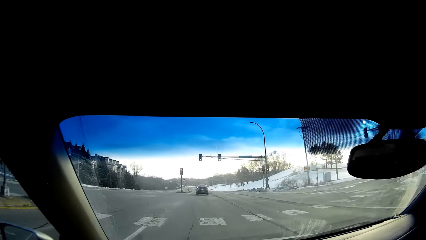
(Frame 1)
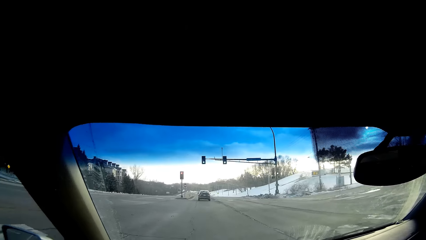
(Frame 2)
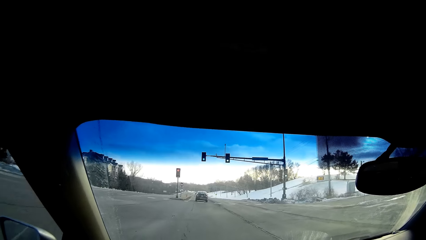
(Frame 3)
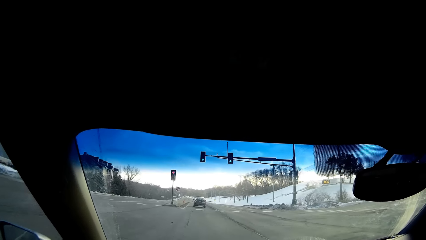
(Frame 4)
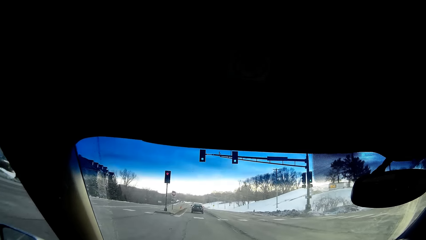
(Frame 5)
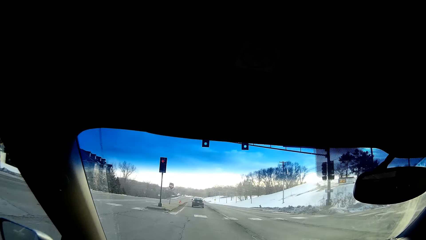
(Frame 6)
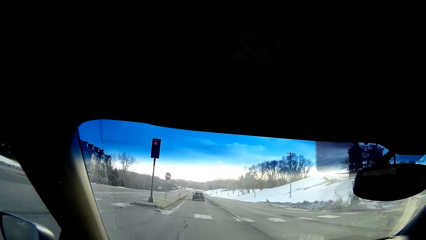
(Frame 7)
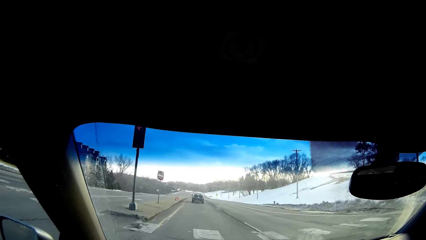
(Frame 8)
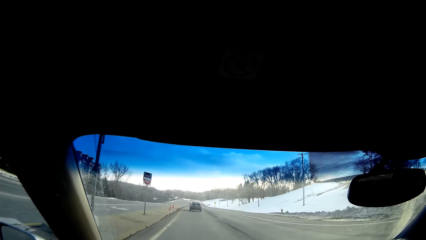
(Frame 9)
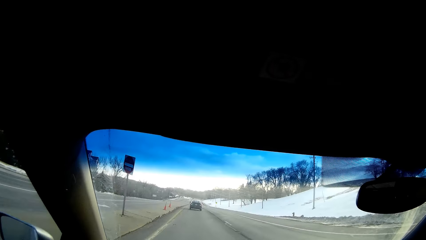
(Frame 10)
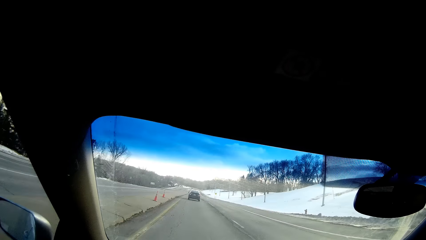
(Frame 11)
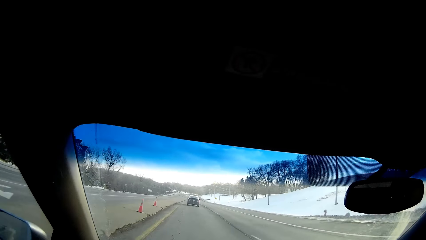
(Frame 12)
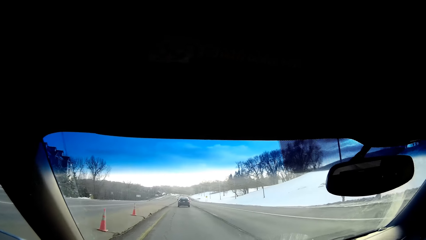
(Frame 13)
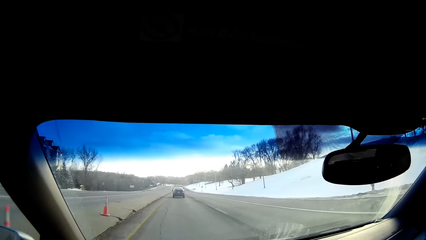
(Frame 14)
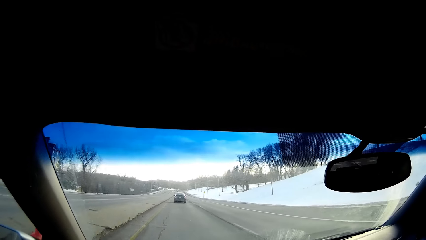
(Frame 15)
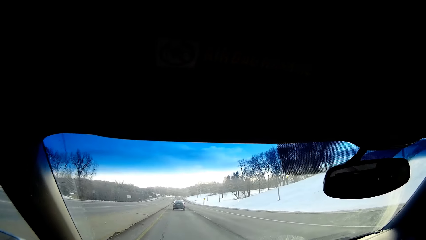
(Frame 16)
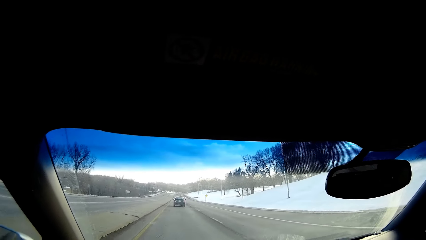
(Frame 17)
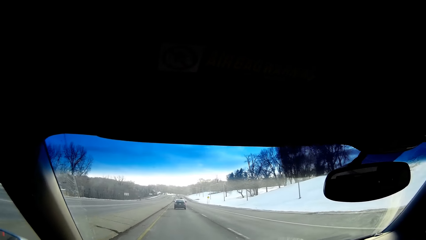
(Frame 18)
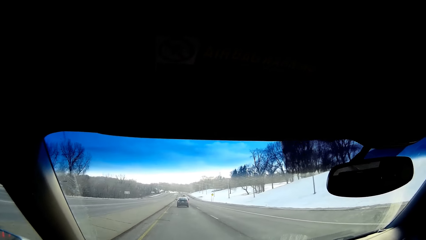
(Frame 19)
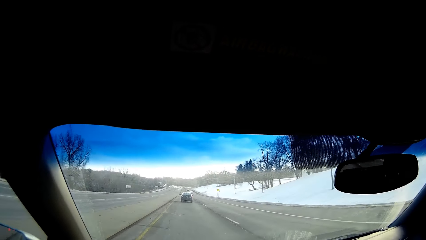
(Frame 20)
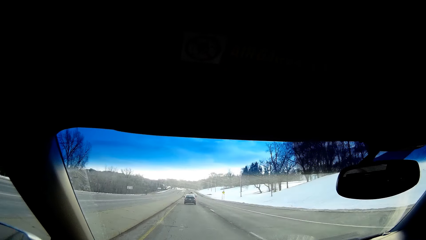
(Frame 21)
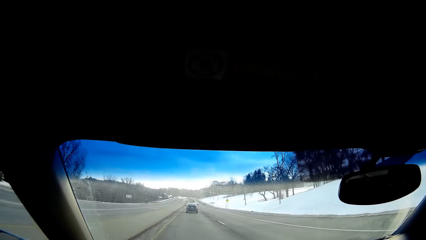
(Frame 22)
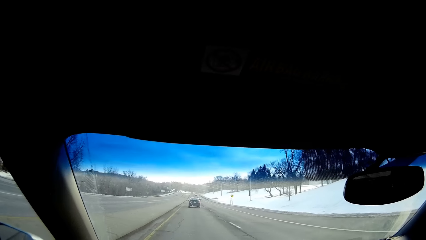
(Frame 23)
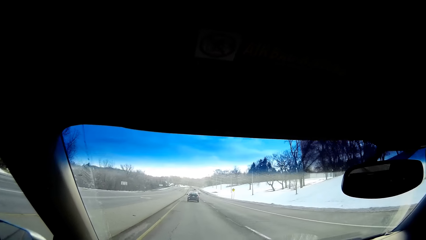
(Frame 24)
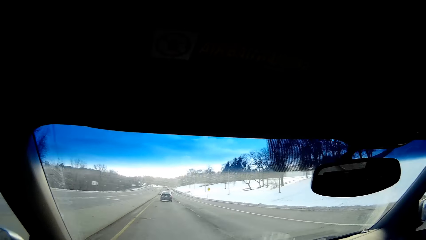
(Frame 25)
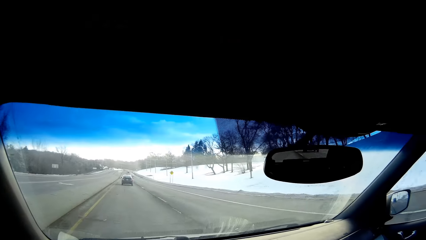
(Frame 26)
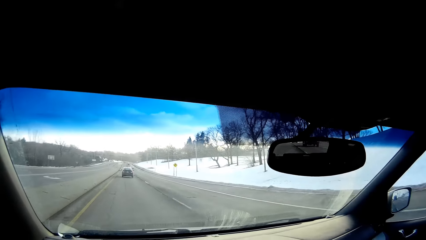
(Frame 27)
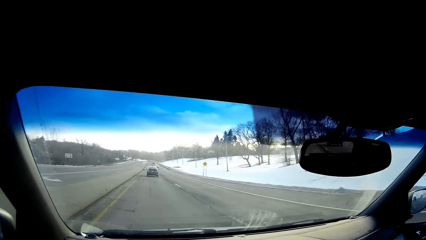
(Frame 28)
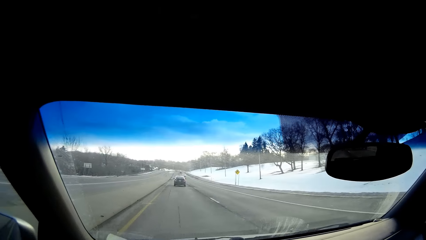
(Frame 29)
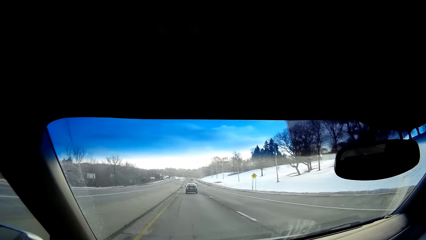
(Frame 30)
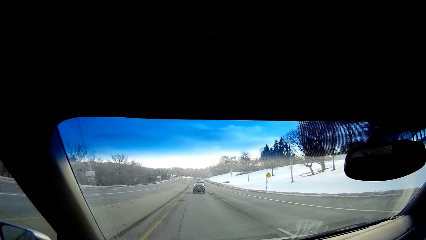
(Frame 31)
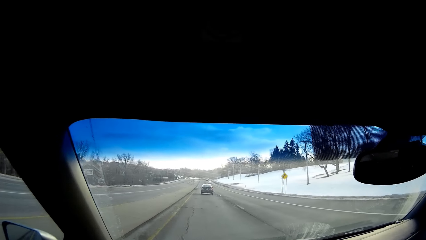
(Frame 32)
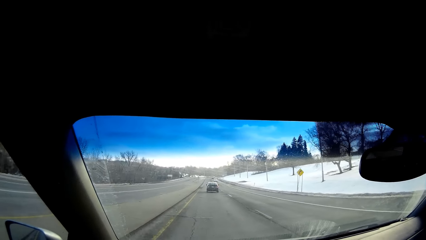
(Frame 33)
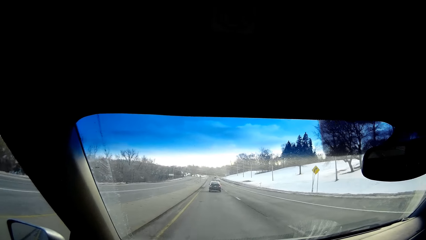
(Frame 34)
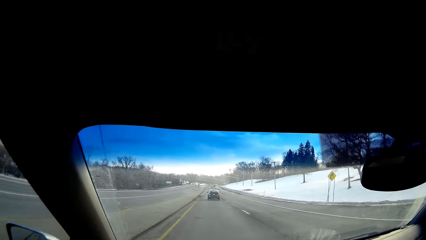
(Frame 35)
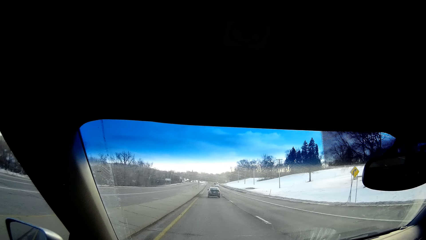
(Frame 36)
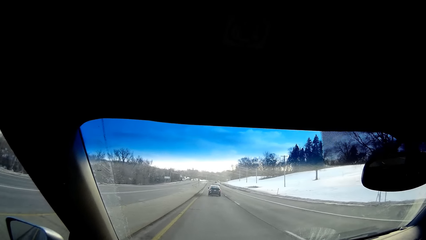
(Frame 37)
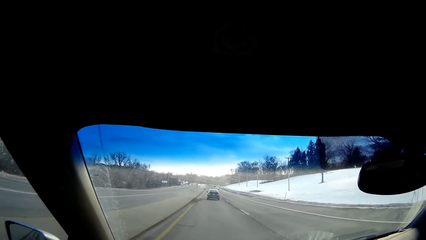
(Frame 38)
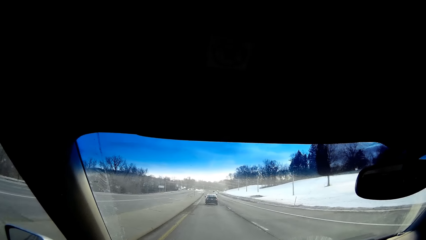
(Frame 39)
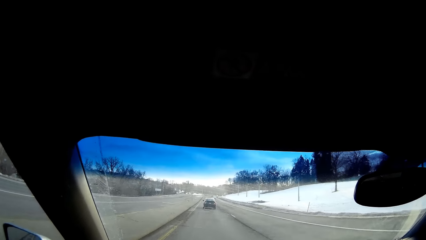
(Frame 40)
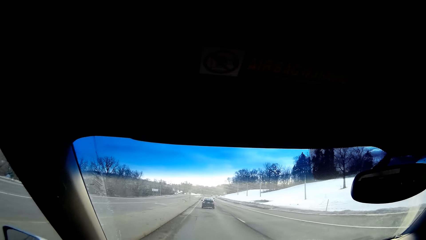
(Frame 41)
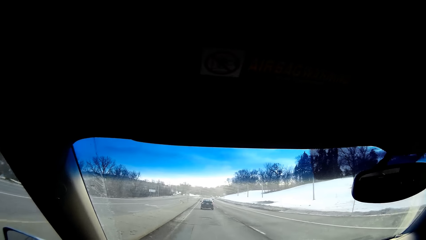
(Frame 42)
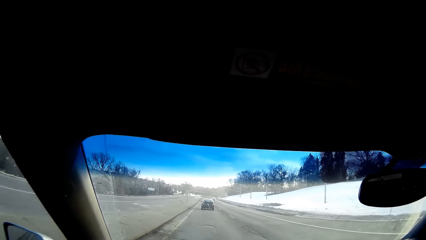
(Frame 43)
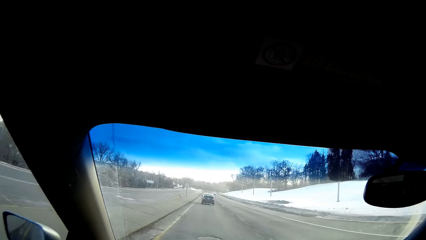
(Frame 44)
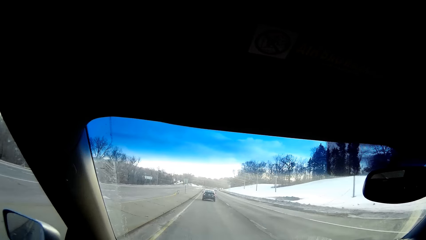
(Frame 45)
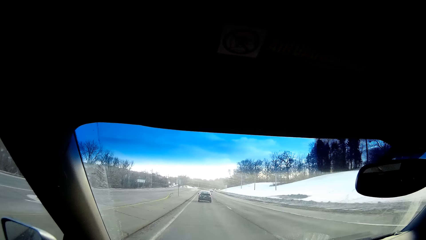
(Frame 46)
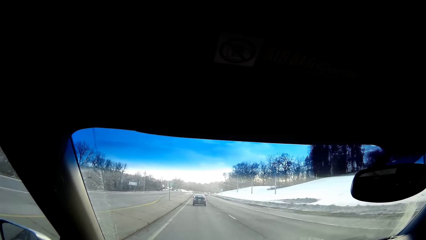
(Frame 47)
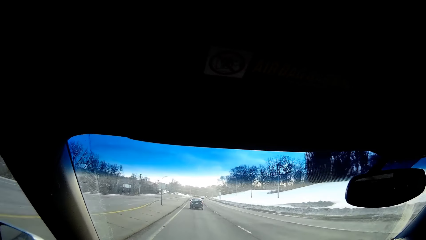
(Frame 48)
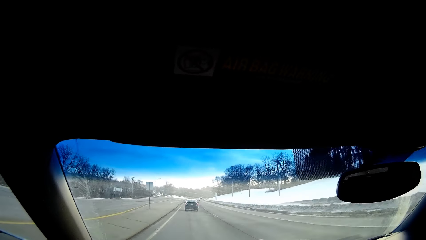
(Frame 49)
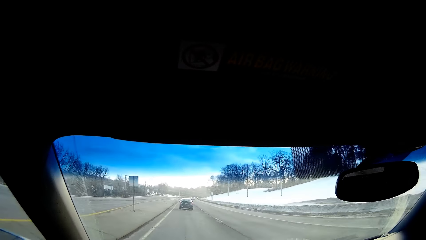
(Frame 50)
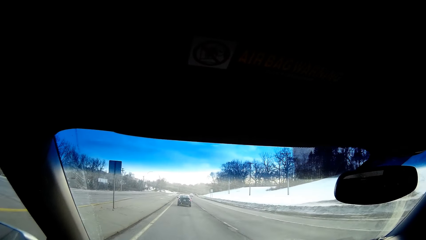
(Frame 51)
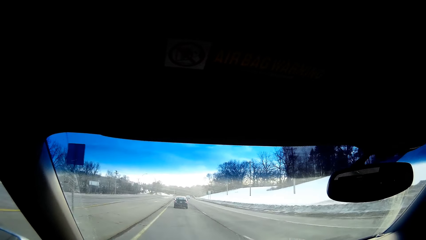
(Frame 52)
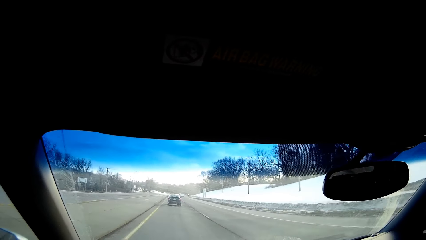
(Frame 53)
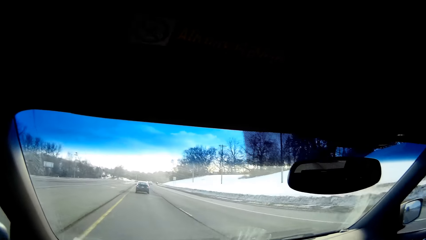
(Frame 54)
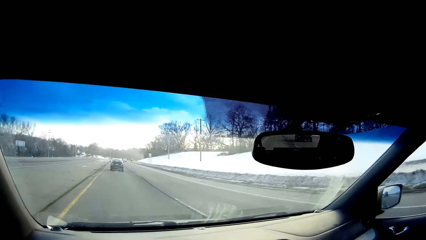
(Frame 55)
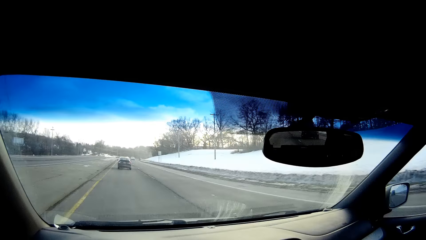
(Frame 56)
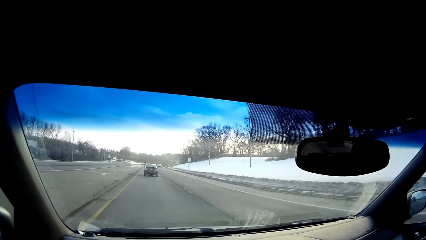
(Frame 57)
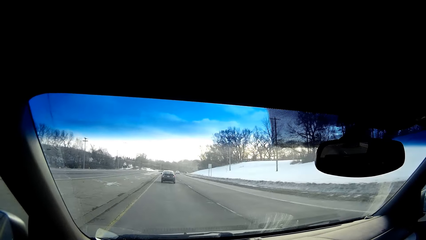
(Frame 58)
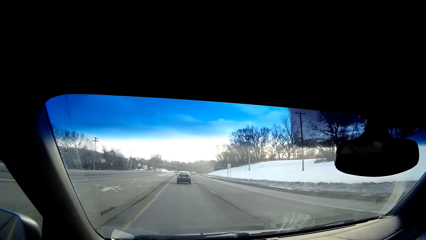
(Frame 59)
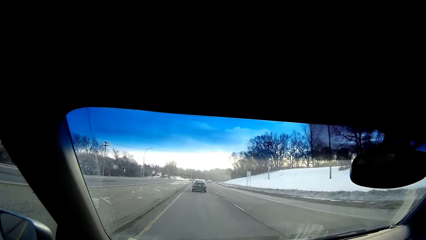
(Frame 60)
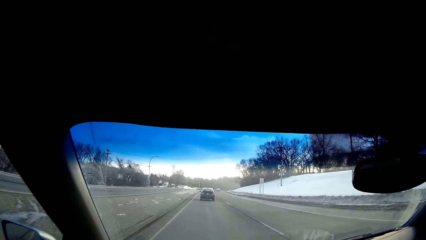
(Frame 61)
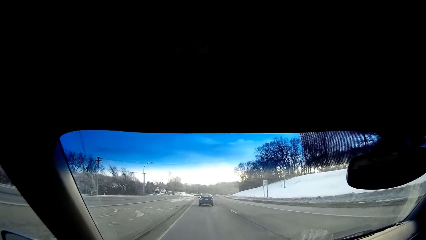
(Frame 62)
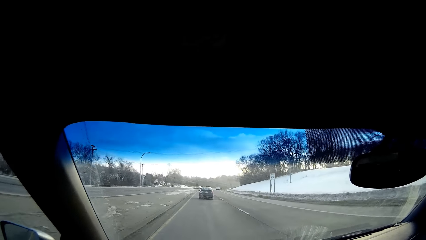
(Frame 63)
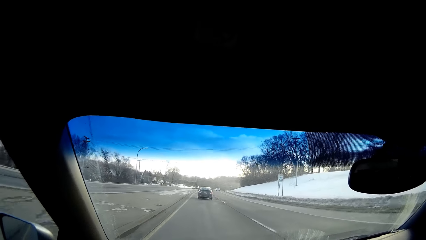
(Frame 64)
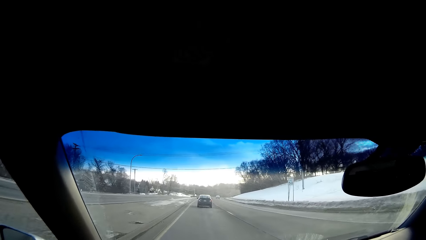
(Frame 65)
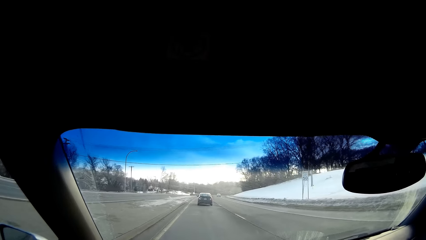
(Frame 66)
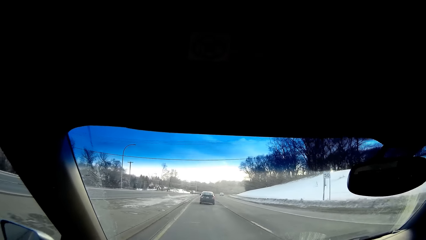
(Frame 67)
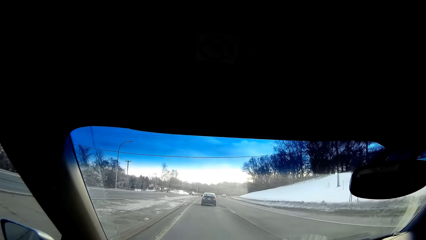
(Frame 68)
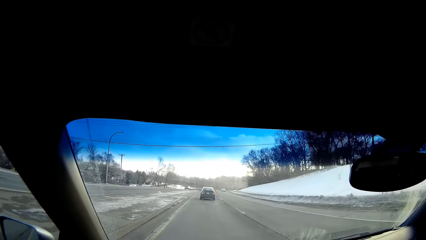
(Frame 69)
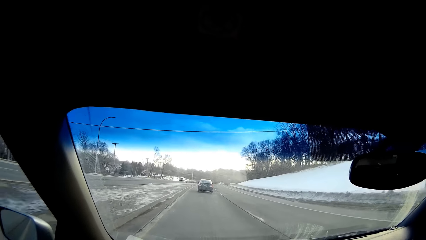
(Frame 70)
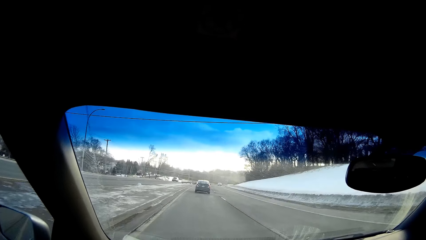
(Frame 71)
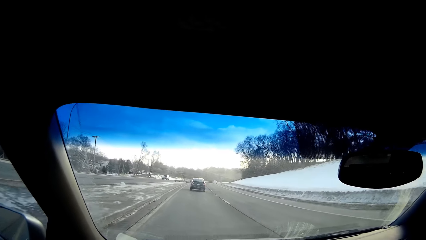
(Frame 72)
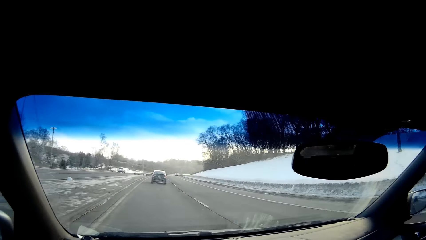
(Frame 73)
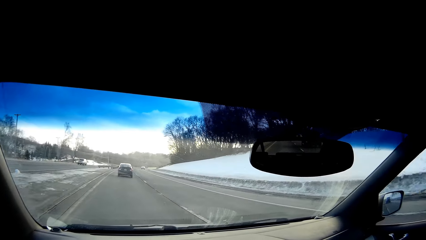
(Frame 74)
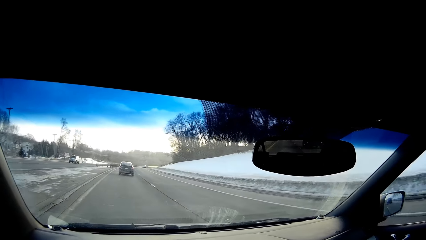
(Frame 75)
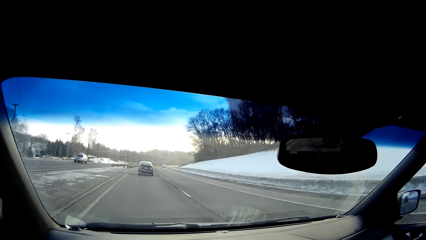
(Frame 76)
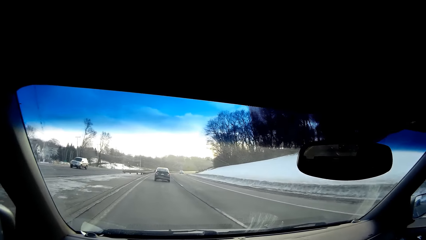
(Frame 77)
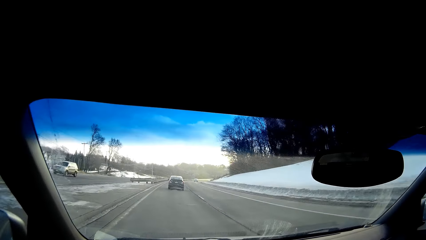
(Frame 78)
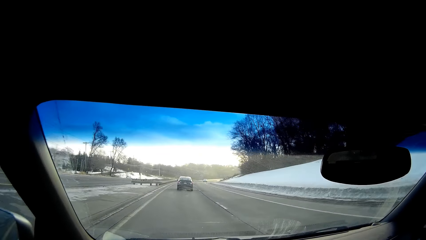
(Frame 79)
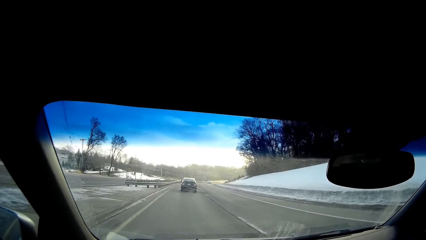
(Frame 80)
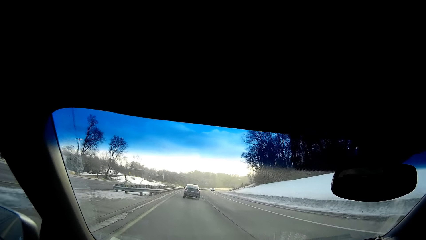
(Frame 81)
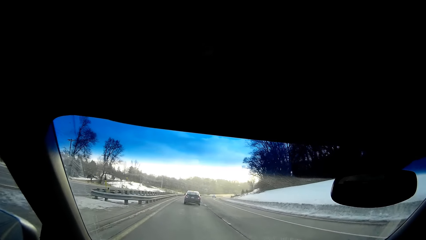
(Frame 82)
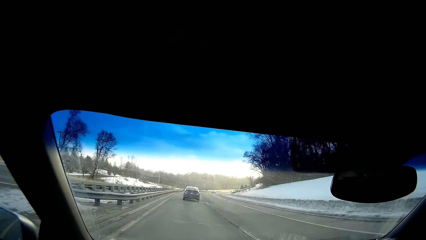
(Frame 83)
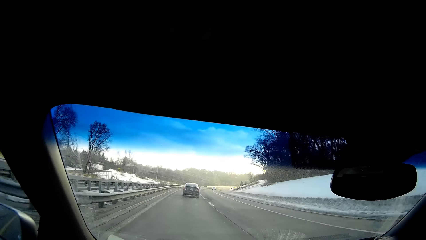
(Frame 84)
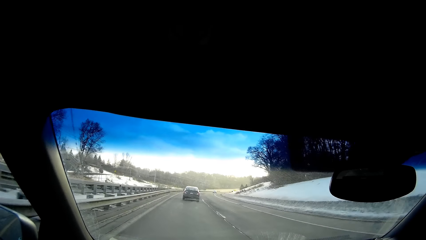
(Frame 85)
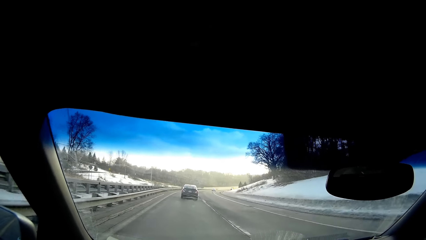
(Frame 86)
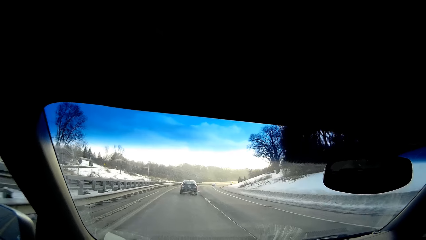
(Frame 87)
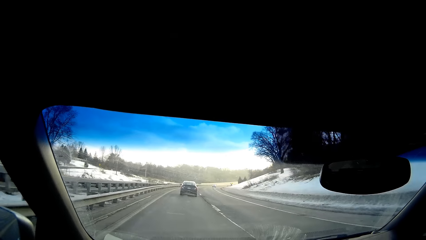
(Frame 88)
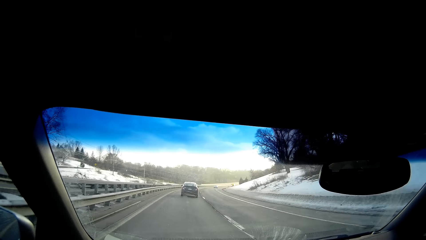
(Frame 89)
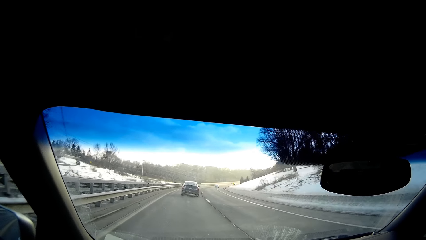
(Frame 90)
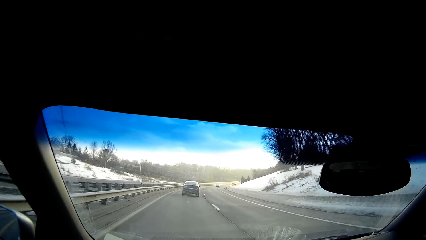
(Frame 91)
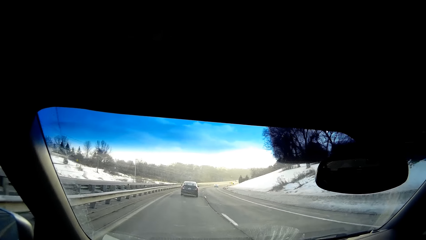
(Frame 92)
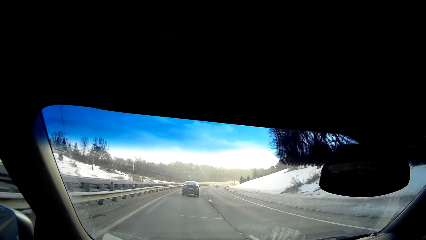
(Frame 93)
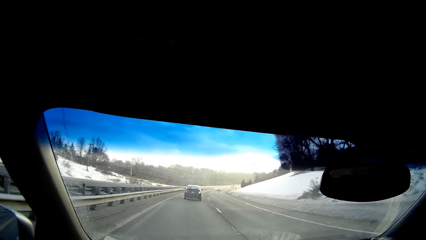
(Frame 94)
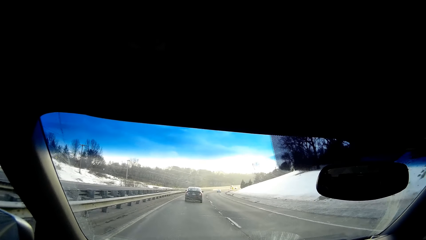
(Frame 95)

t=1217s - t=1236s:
The camera wearer looks around. They drive on the road.
